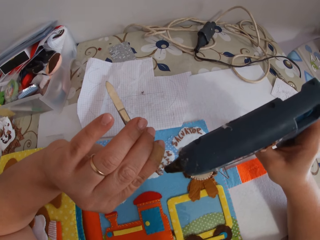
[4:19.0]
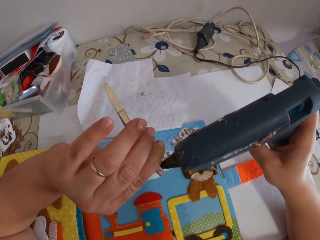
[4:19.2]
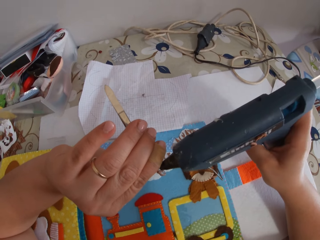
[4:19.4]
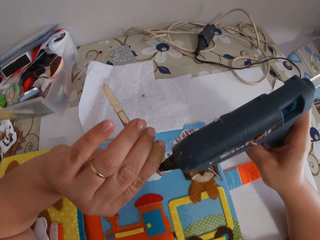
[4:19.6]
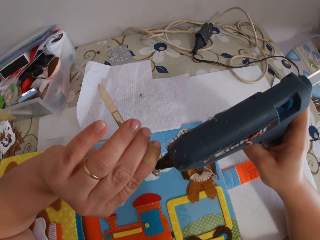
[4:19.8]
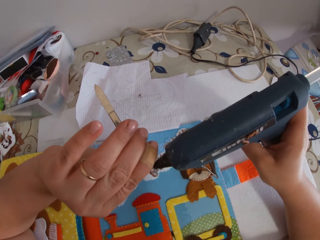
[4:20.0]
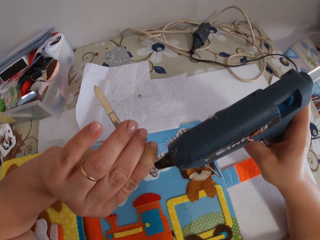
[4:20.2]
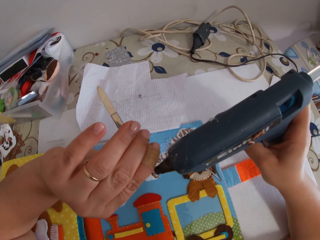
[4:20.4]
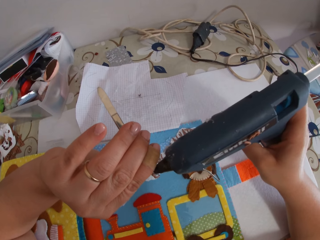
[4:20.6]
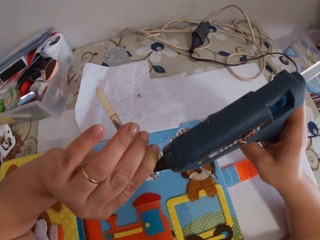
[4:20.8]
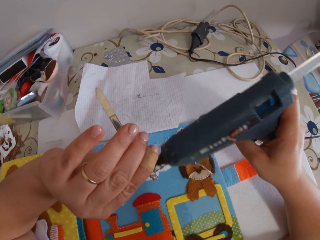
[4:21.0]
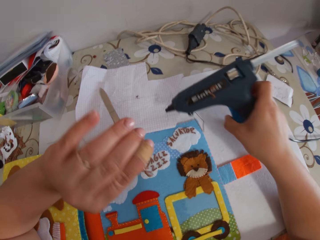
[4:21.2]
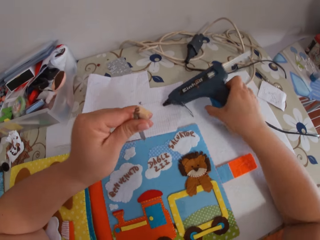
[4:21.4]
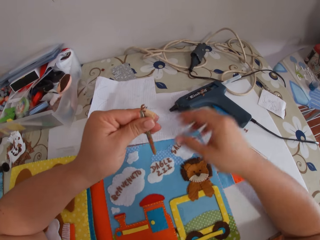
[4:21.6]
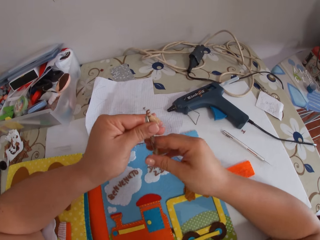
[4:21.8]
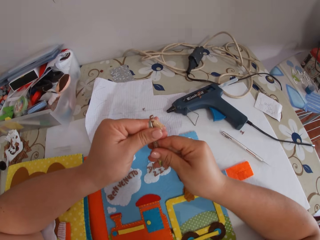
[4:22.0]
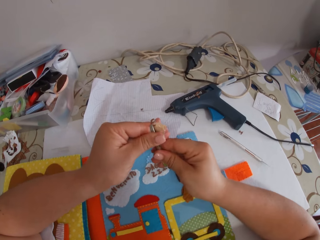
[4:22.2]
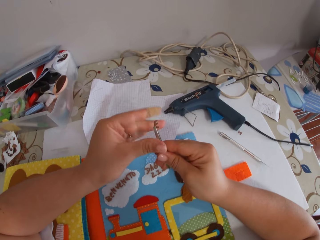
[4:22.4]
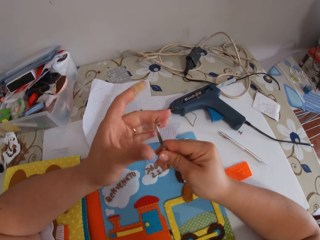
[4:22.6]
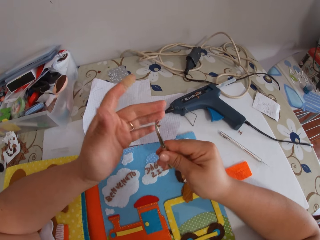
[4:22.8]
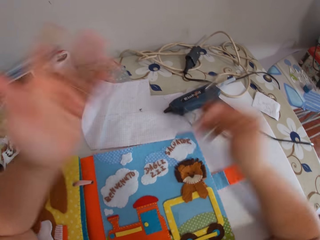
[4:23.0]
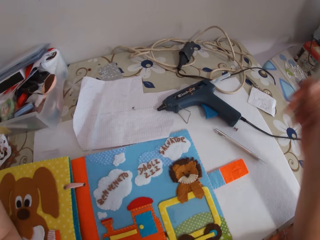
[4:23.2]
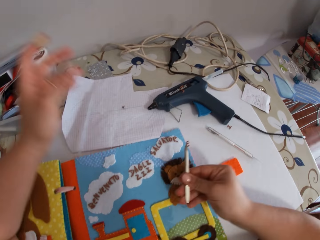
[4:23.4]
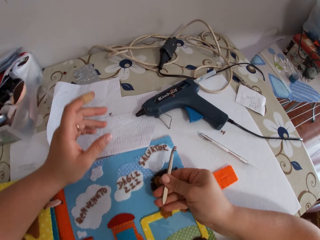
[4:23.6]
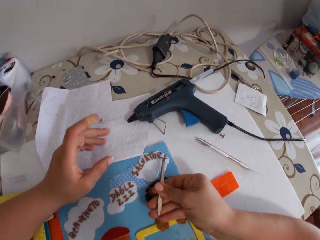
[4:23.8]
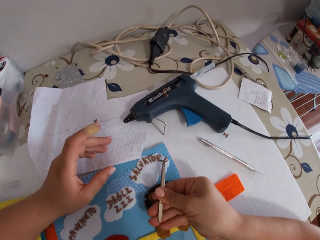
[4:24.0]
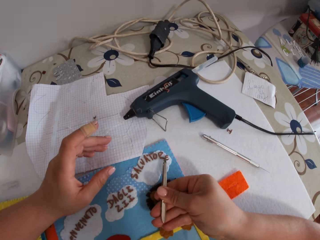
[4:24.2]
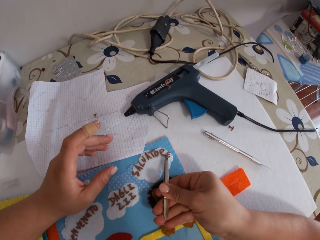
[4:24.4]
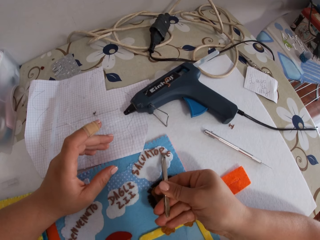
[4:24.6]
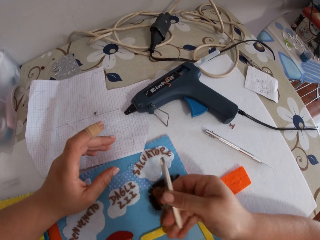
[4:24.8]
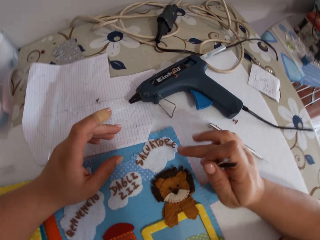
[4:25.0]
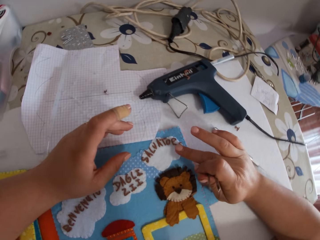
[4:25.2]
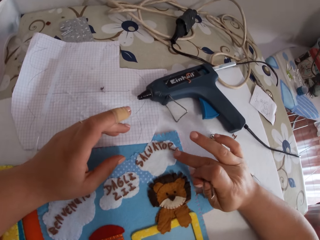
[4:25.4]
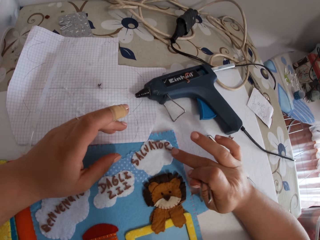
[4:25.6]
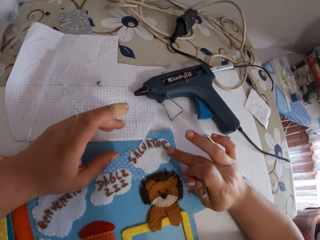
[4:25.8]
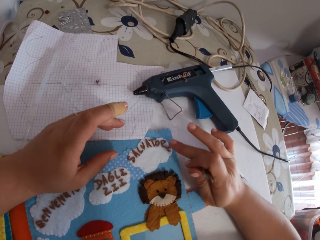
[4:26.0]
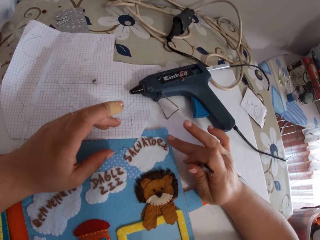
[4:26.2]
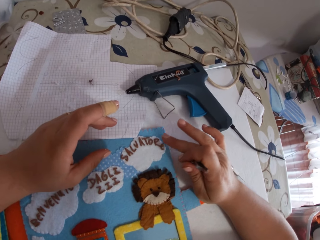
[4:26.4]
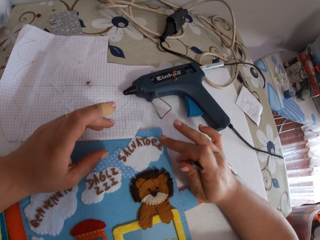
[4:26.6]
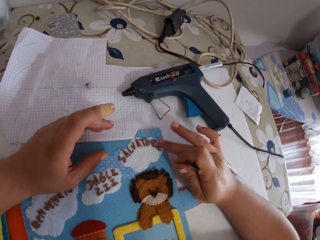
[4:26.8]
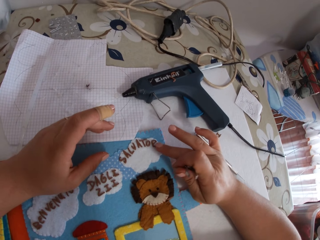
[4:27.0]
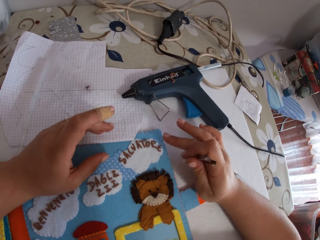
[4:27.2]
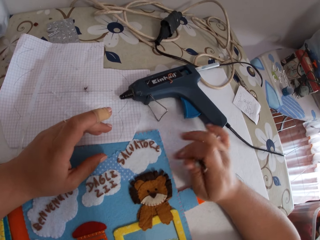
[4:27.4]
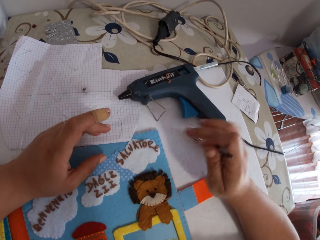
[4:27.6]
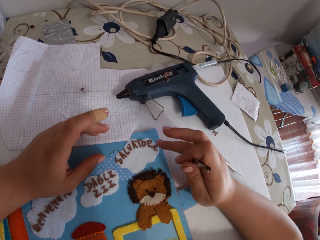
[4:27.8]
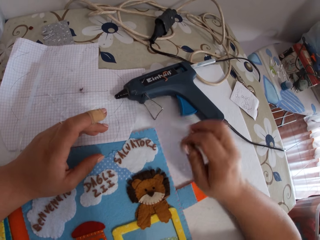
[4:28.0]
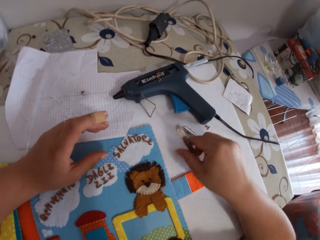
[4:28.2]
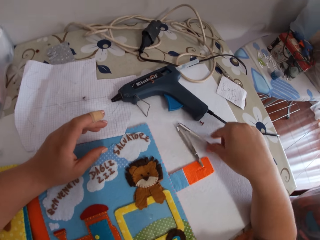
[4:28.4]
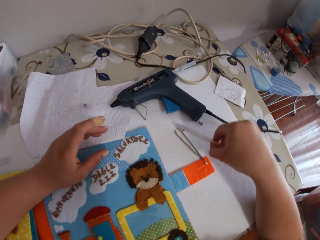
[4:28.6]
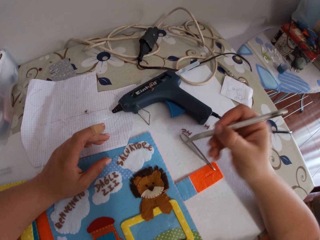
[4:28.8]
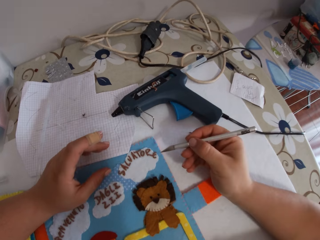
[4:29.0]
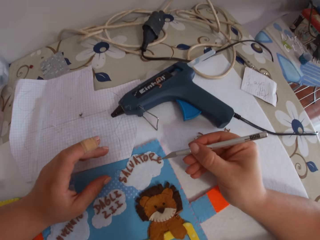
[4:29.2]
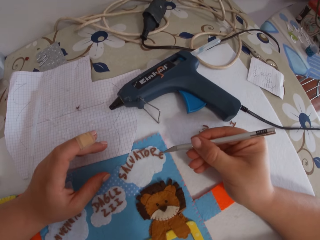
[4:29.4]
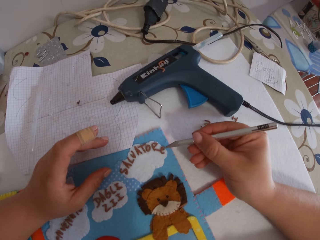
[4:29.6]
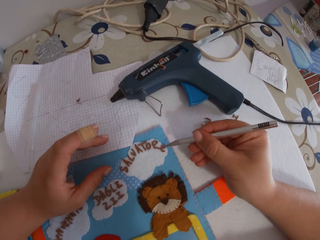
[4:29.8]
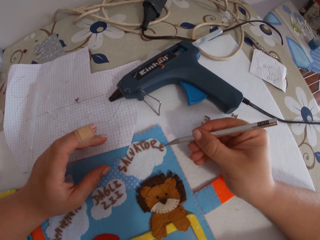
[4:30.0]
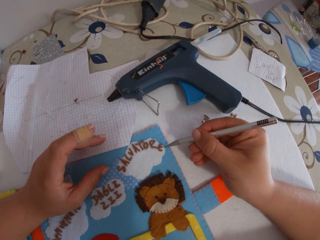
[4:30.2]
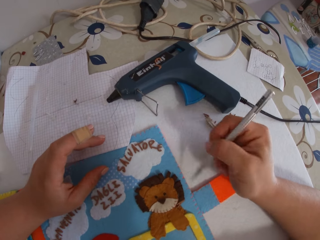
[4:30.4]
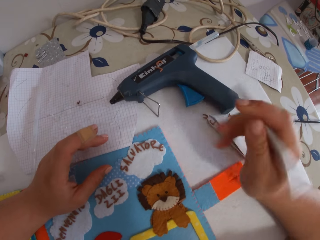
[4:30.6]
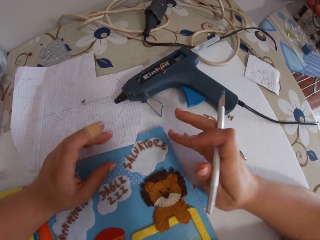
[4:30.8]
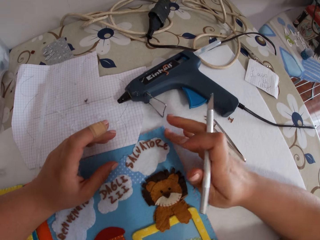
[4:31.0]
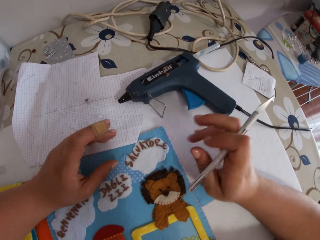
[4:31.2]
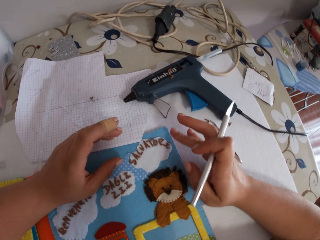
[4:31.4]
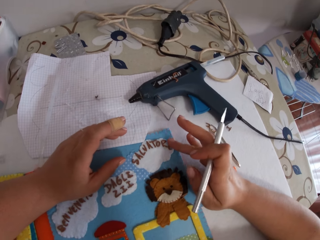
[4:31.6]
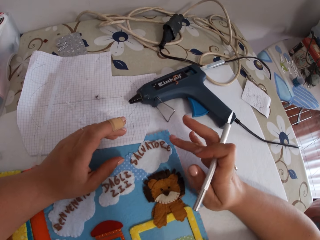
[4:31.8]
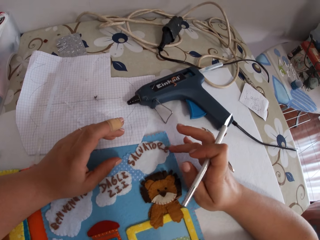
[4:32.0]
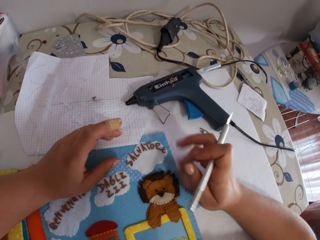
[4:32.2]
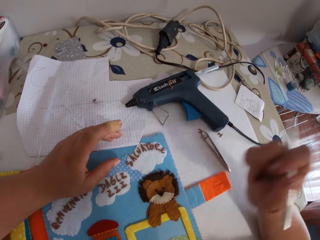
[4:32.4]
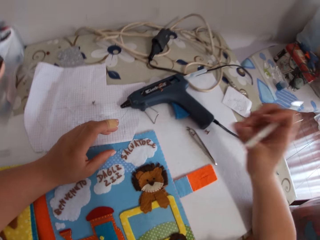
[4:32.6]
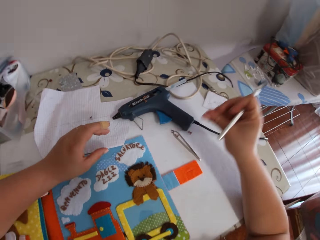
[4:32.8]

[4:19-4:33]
The camera wearer drops the glue gun on the cardboard. She passes the pincer to her right hand. She places the paper alphabet on the book with the pincer. She taps the paper alphabet with her finger. She drops the pincer on the cardboard. She picks up the glue remover from the cardboard. She removes glue from the book with the glue remover. She cleans off glue from the book with her finger.

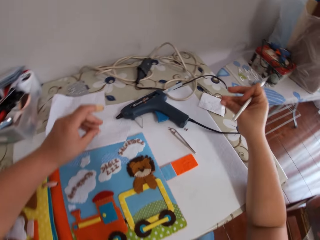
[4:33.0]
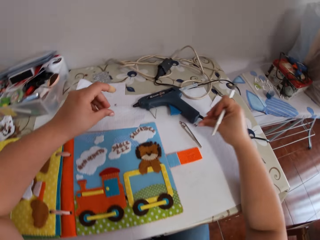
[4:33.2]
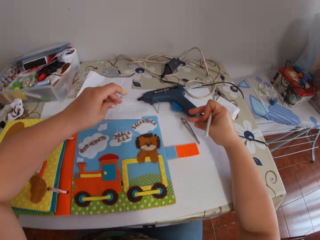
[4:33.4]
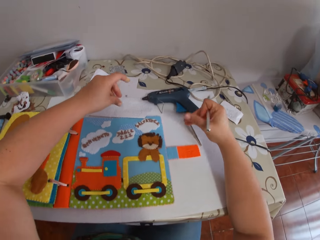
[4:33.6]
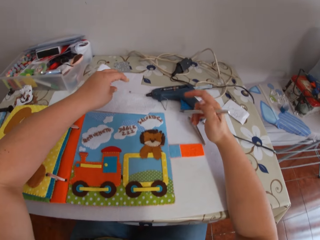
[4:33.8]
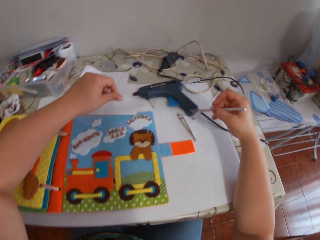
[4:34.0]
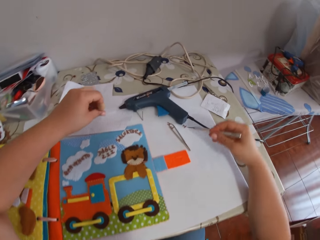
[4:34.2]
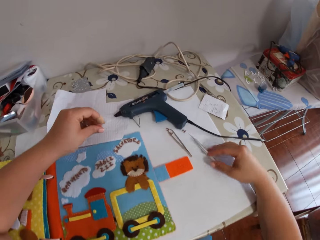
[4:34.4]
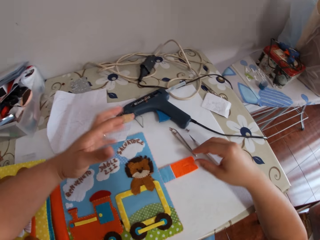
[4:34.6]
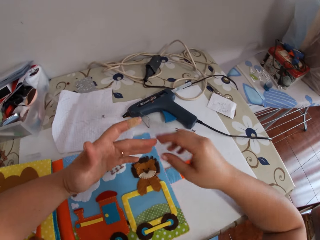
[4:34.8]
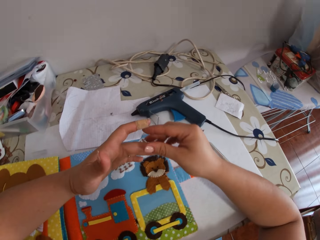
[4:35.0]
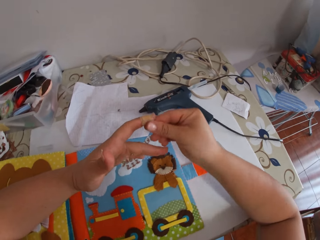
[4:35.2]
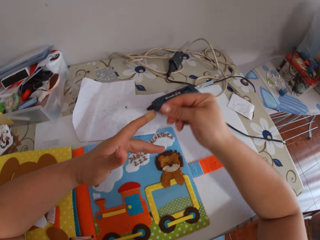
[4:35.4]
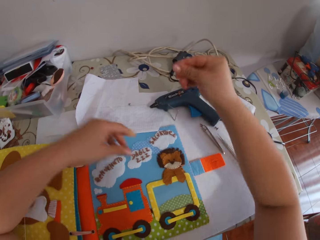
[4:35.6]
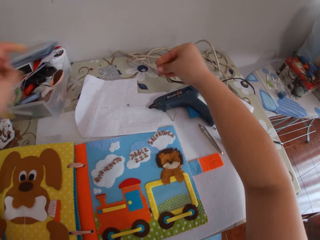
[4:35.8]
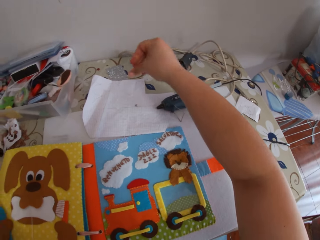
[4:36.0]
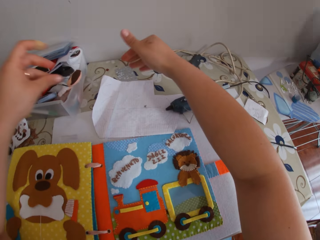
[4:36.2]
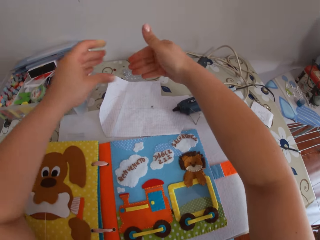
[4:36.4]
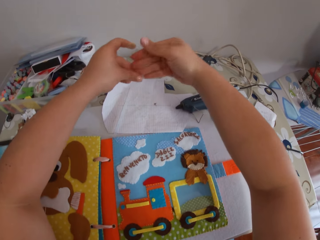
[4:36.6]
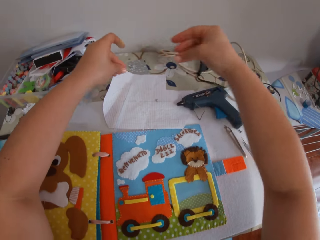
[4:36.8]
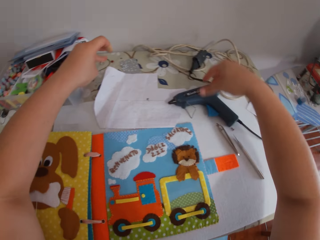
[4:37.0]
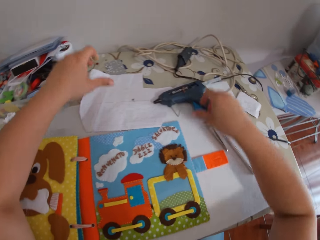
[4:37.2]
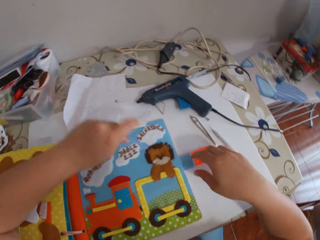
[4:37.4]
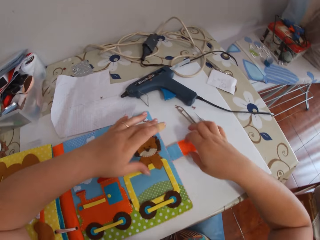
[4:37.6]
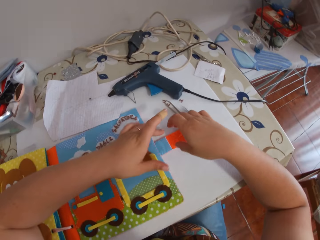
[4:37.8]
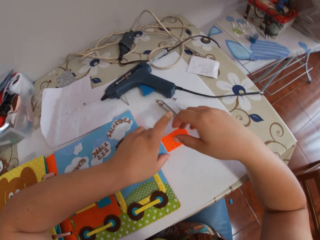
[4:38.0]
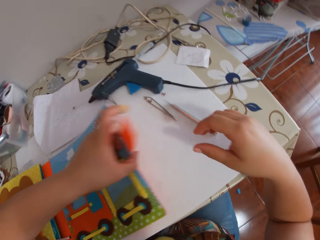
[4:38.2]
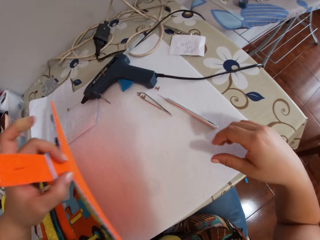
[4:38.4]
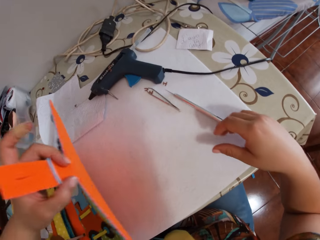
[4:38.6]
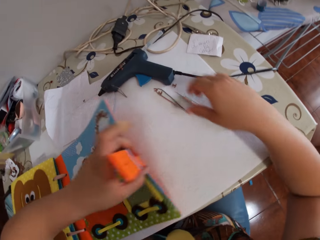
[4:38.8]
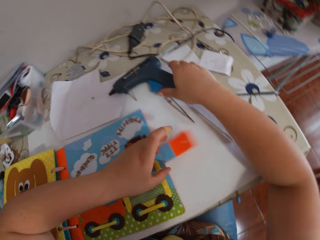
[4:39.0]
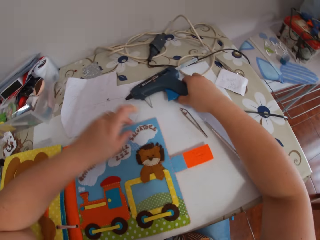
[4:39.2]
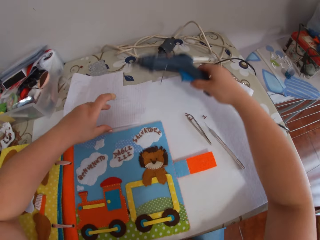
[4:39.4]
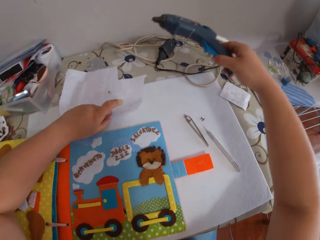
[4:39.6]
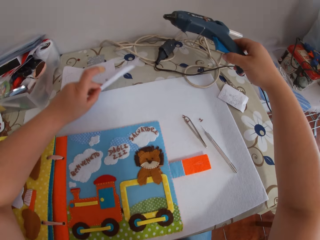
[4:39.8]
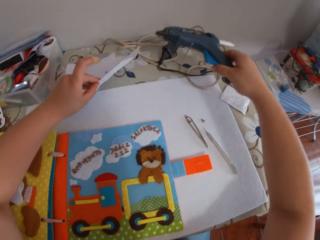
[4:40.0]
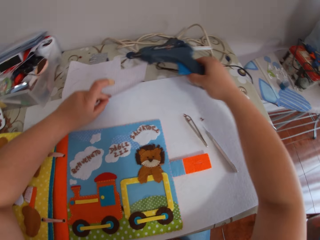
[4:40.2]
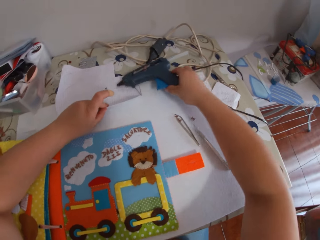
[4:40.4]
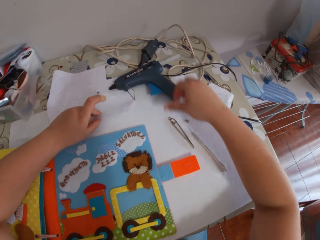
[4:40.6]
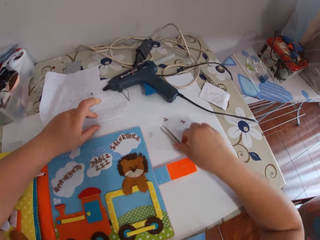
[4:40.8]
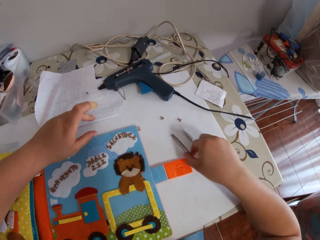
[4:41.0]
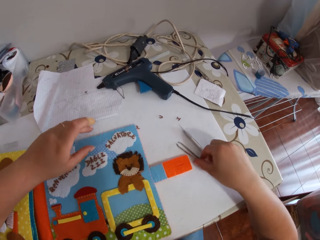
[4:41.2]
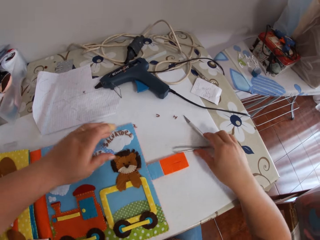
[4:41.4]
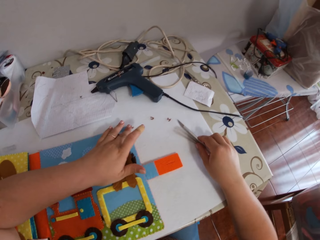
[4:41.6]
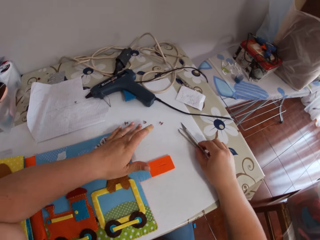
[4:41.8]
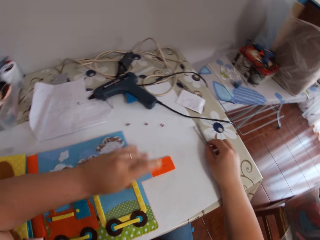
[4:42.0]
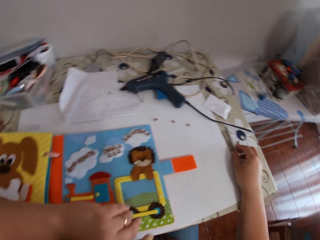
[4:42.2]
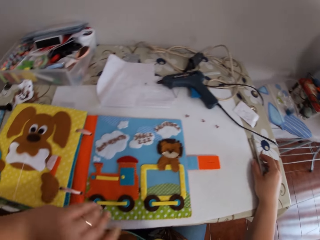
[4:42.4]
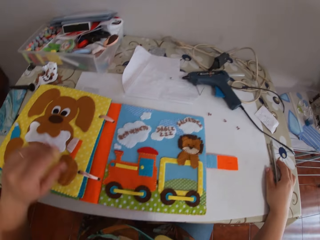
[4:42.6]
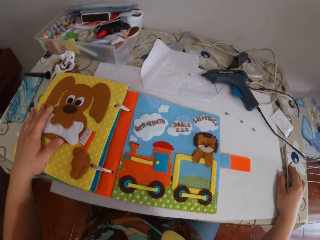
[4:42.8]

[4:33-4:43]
The camera wearer rubs her fingers together. She drops the glue remover on the cardboard. She removes glue from her fingers. She lifts a page of the book from the cardboard. She drops the page of the book on the cardboard. She picks up the glue gun from the cardboard. She picks up the paper from the cardboard. She holds the painting spray gun. She drops the paper on the cardboard. She drops the glue gun on the cardboard. She moves the pincer and glue remover.
